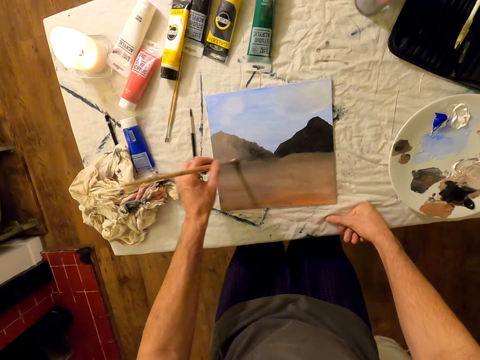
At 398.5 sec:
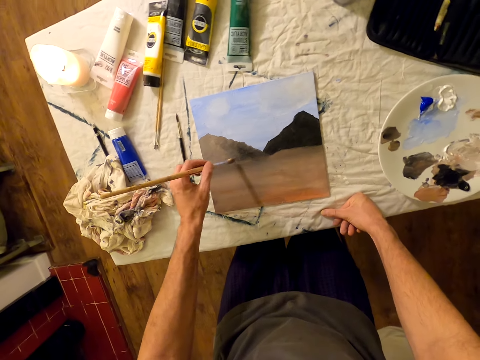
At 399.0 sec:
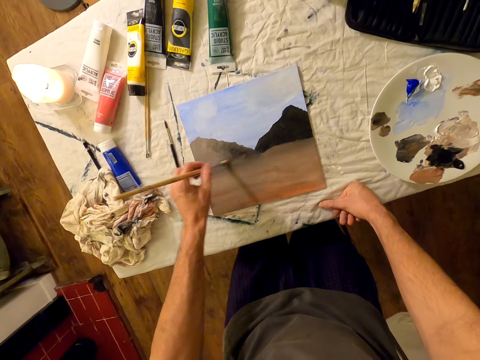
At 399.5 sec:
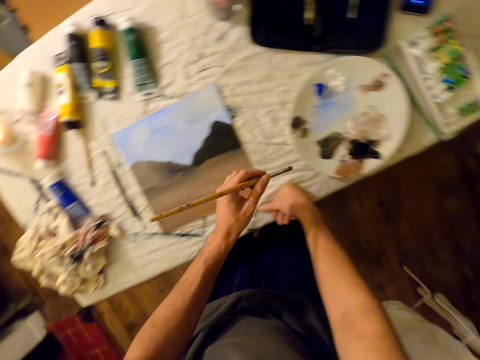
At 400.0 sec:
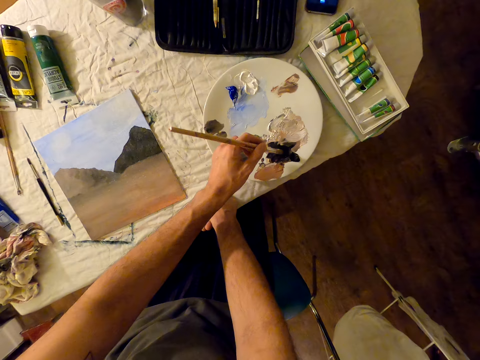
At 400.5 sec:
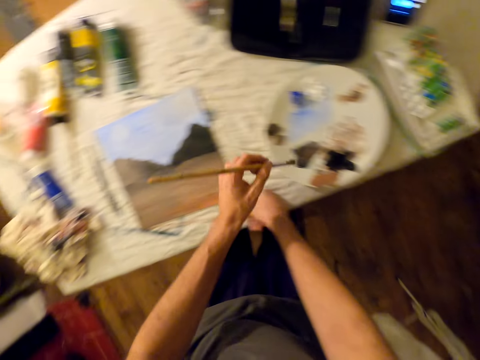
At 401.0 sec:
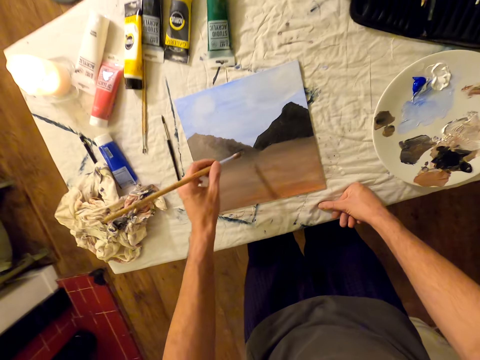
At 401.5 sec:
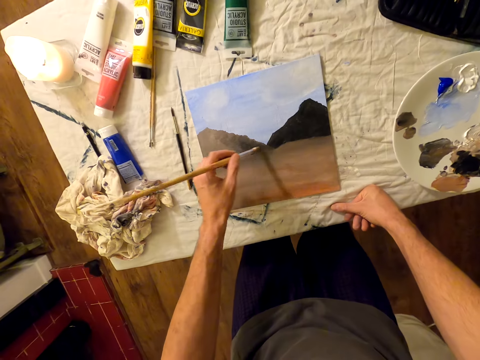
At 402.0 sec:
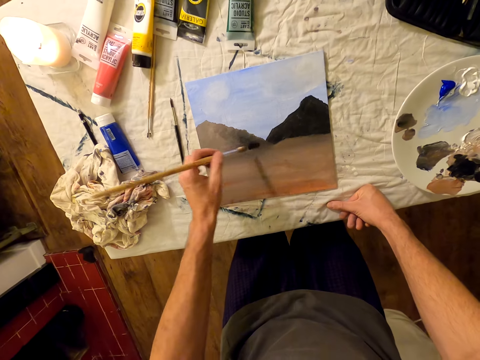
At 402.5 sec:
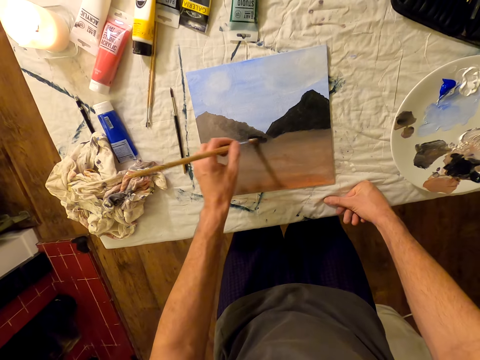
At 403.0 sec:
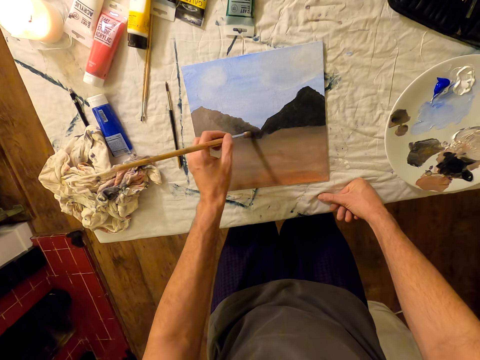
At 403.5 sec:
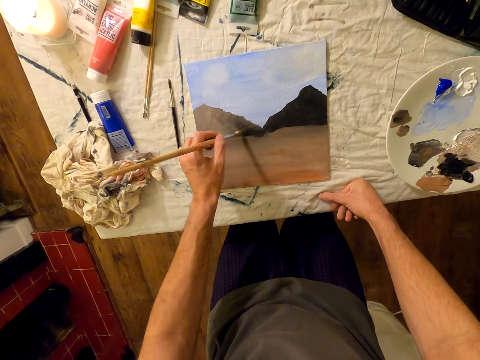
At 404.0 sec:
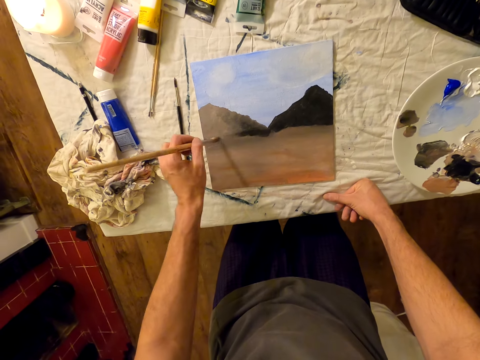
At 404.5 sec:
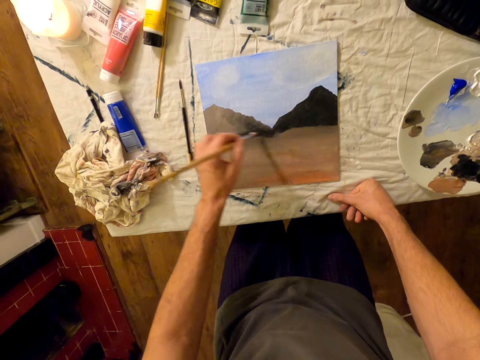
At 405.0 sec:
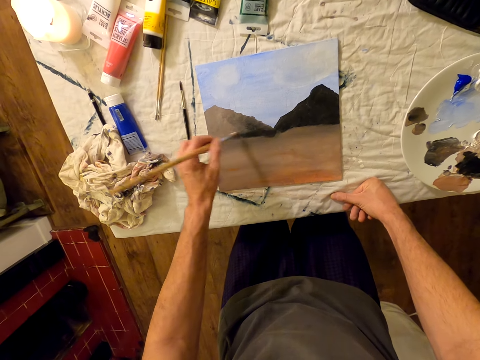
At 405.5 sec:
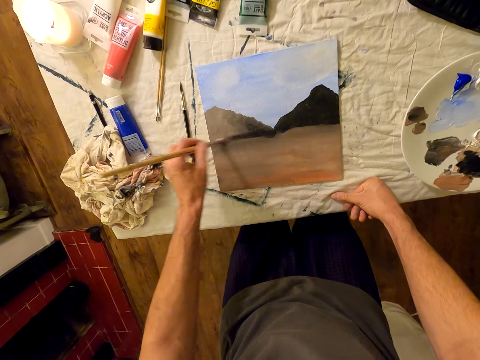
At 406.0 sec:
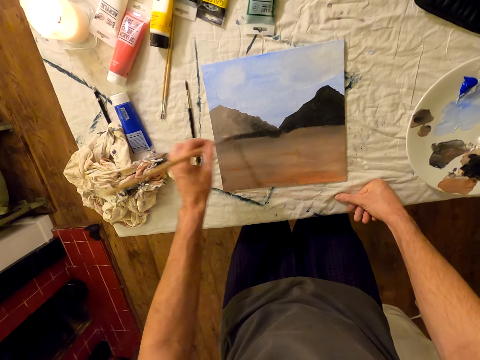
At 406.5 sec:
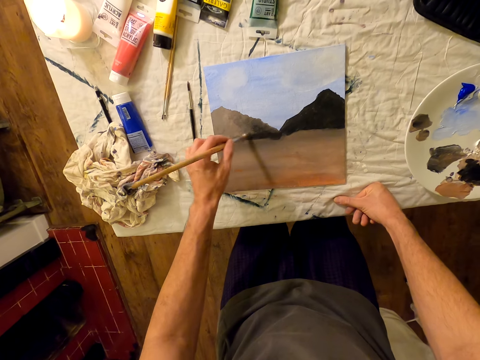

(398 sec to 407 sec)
The camera wearer places the brush on the palette. They take paint from the plate. They remove the brush from the palette. They paint the painting paper with the brush.

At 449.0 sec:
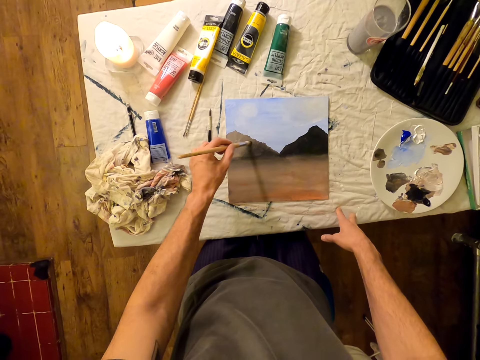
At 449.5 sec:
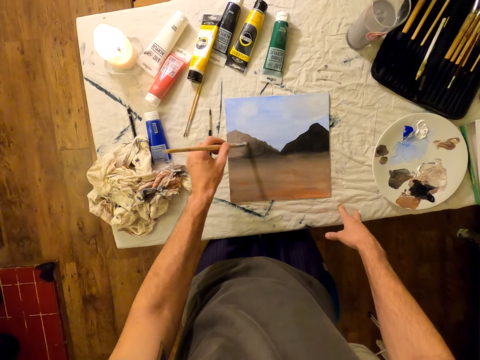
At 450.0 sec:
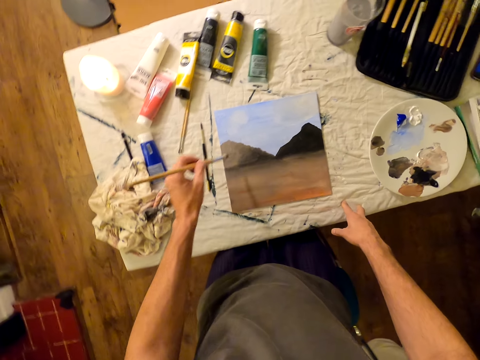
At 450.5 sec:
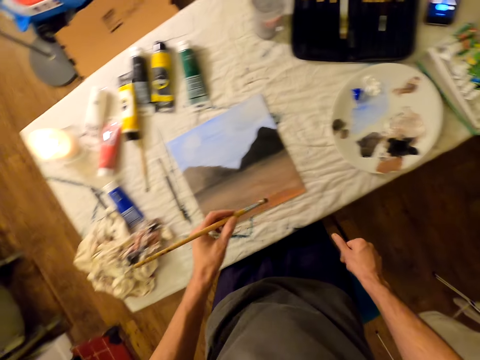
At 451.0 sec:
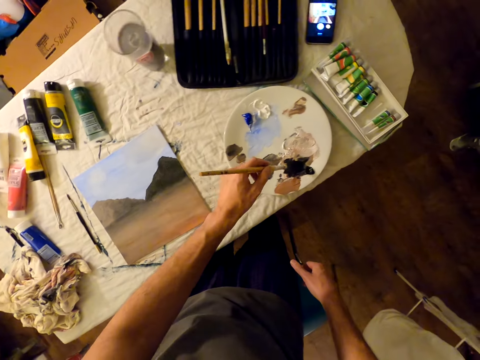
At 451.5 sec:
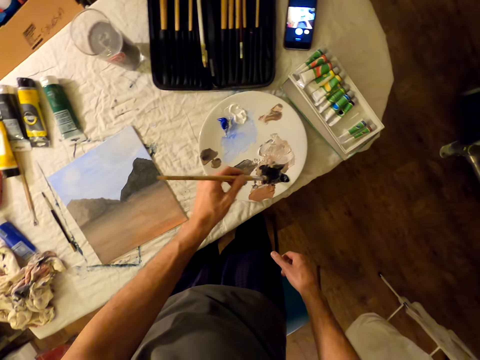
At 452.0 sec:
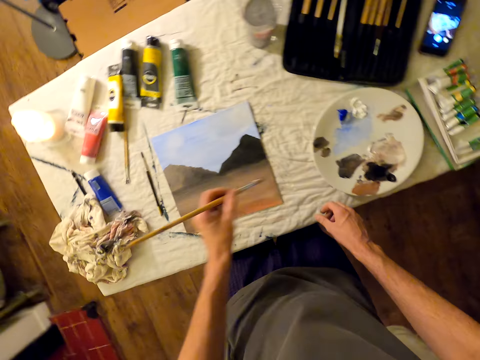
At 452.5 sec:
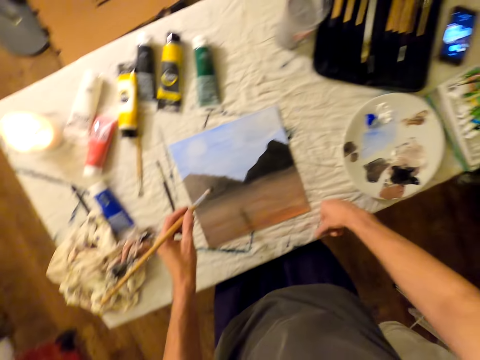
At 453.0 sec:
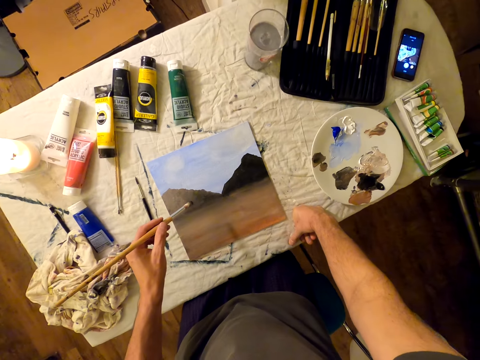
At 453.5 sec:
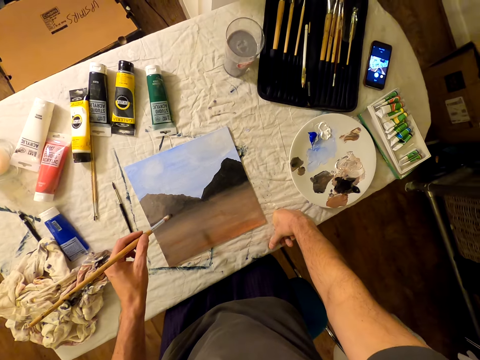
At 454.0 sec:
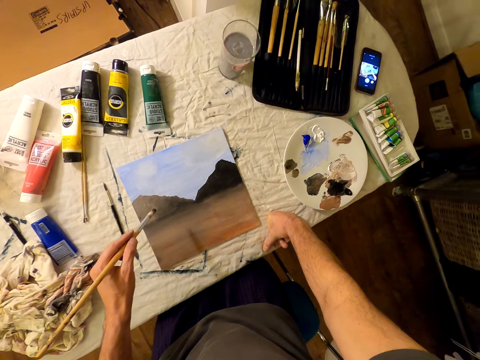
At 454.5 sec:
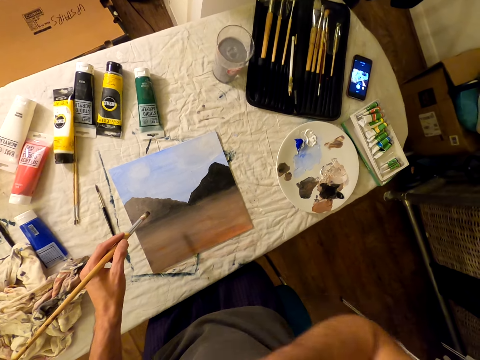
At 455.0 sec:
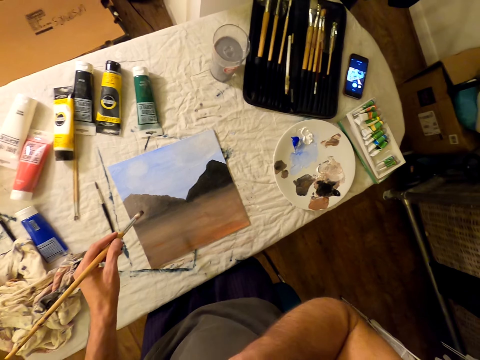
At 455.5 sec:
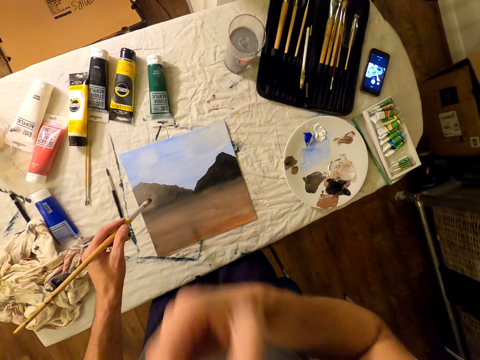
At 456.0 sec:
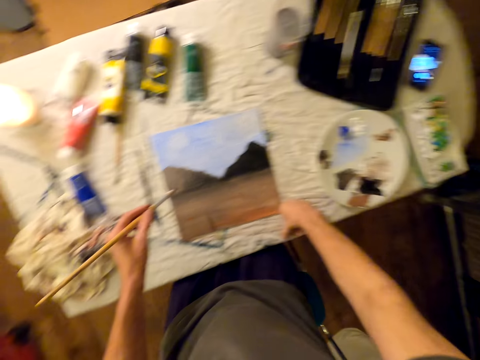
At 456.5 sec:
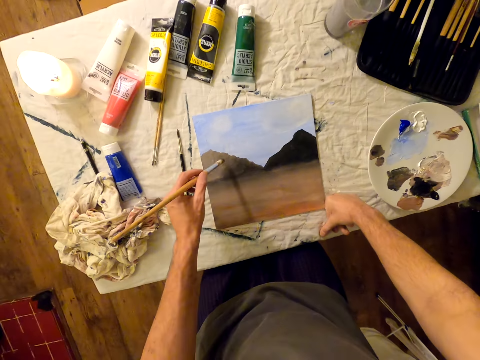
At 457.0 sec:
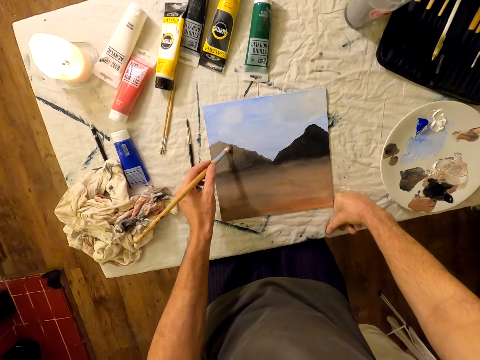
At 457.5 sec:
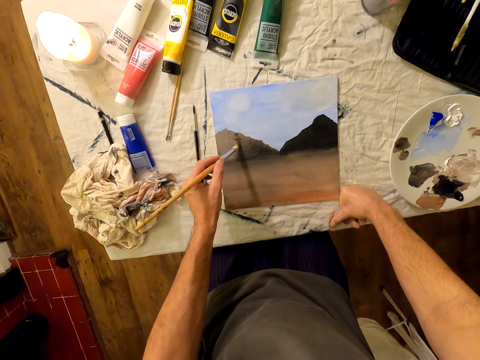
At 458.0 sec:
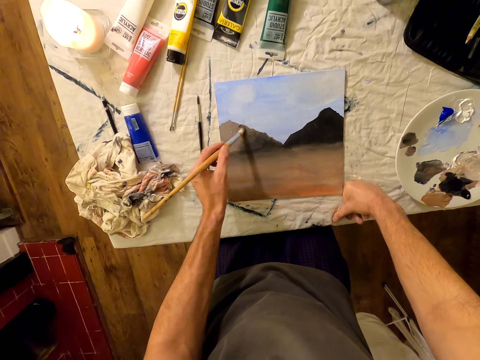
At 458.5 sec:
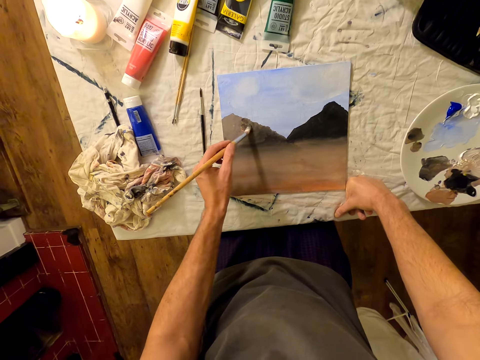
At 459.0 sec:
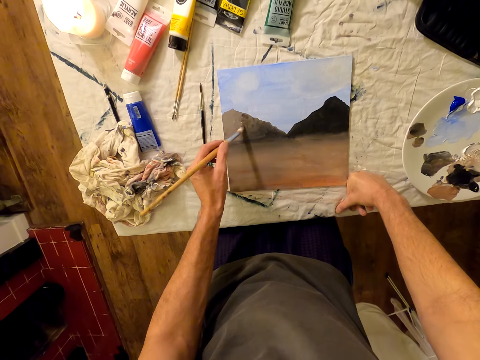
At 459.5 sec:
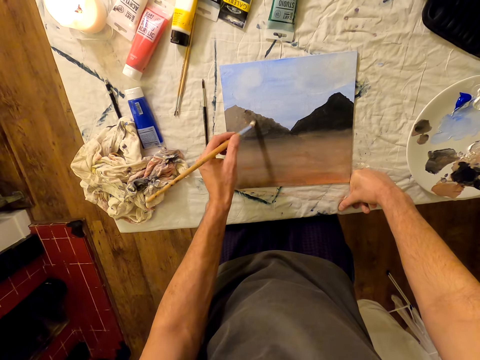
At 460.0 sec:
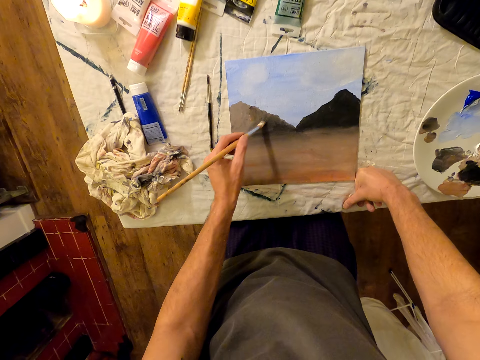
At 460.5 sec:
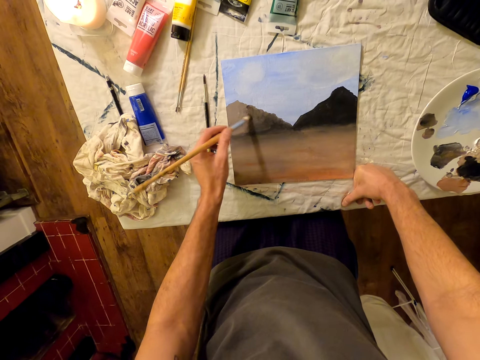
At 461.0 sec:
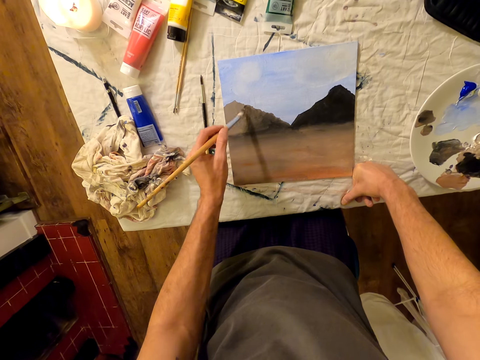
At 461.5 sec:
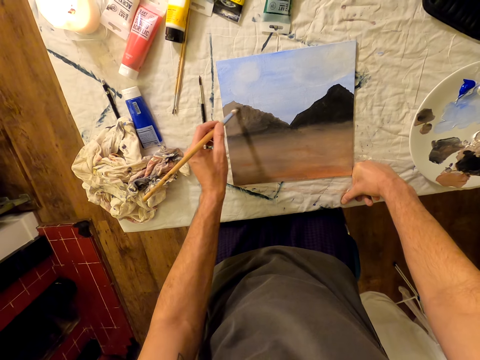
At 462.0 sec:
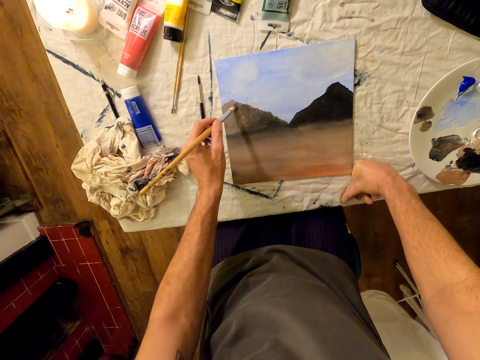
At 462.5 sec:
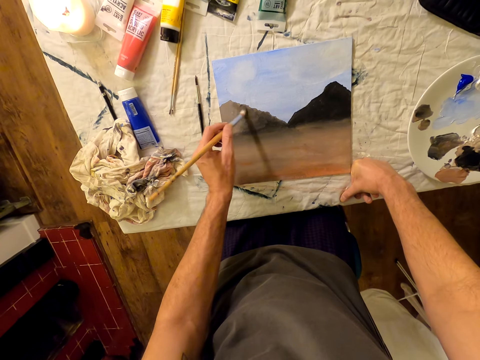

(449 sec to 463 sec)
The camera wearer places the brush on the palette. He collects paint. He removes the brush from the palette. He paints the painting paper with the brush. He looks on. He raises his hand and holds the brush. He does something. He paints the painting paper with the brush.

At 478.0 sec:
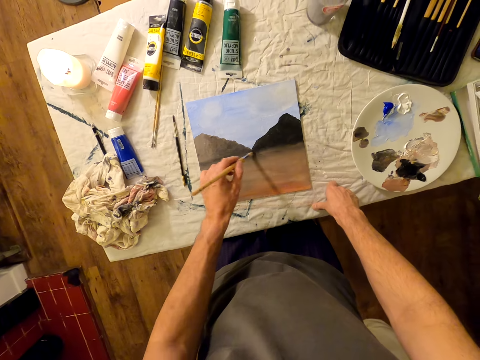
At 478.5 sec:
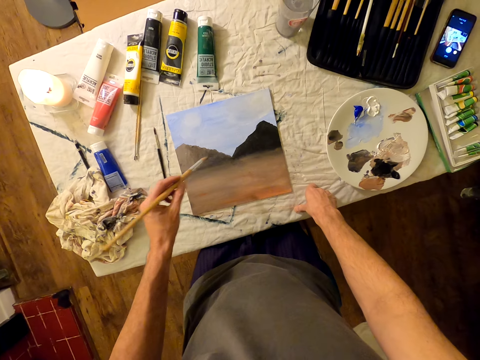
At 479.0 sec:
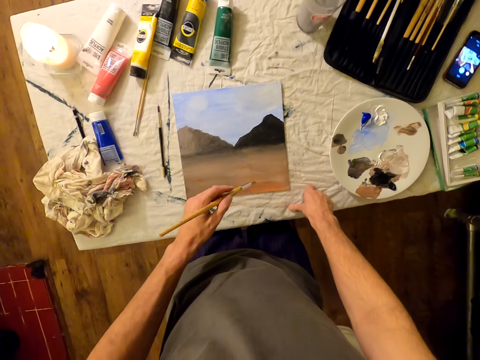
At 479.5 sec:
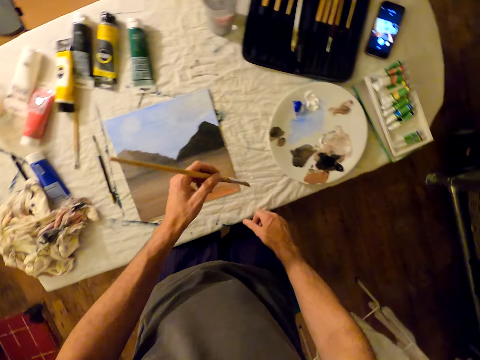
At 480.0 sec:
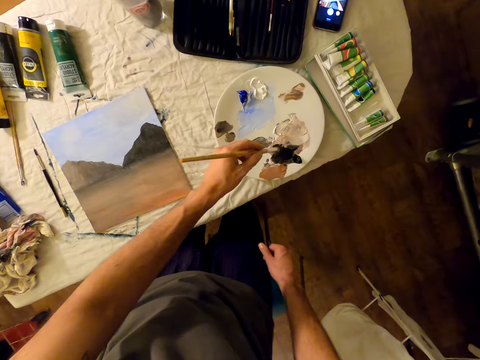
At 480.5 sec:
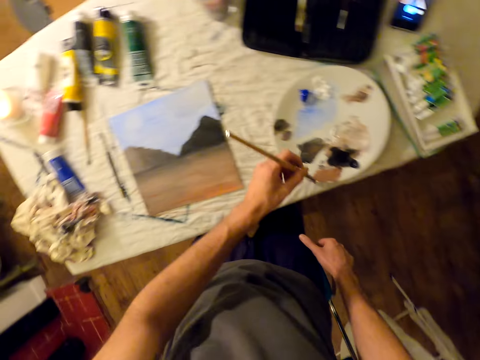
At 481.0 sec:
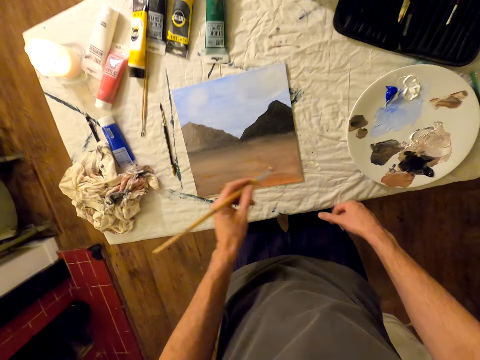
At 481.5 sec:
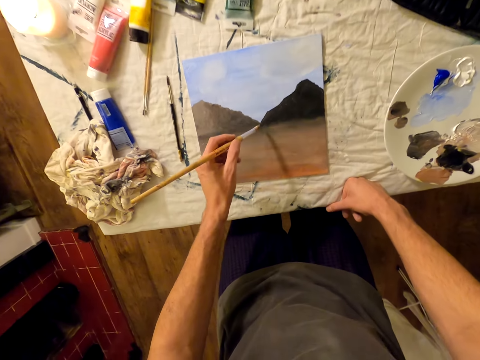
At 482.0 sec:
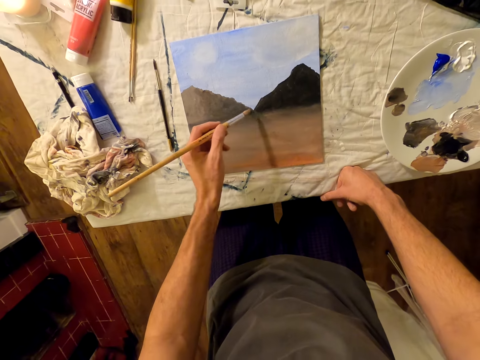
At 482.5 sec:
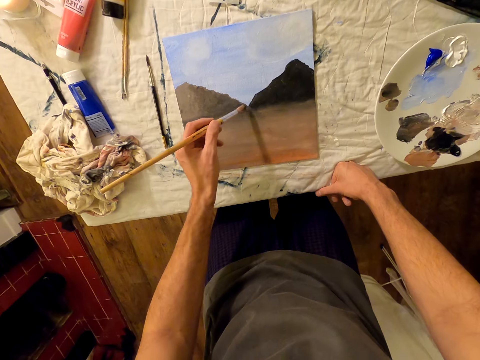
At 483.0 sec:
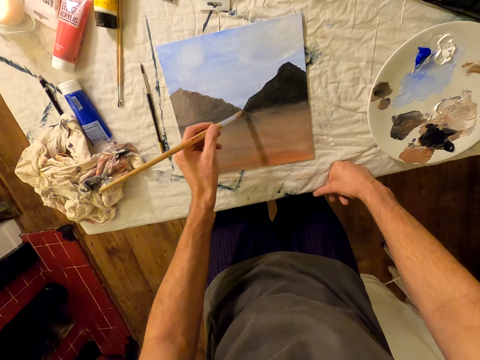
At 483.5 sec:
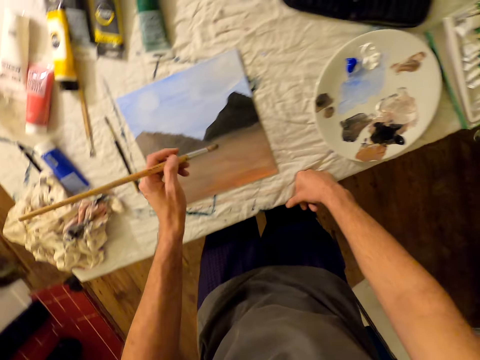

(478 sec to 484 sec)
The camera wearer places the brush on the palette. They remove the brush from the palette. They paint the painting paper with the brush.
